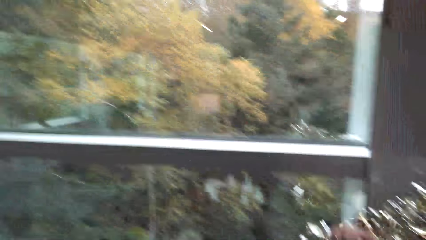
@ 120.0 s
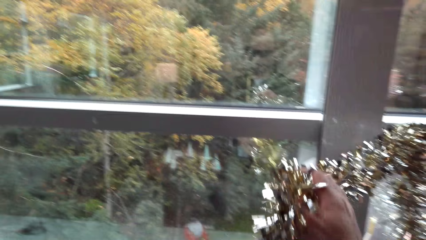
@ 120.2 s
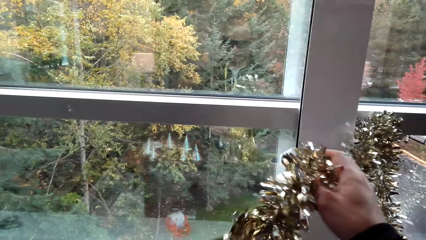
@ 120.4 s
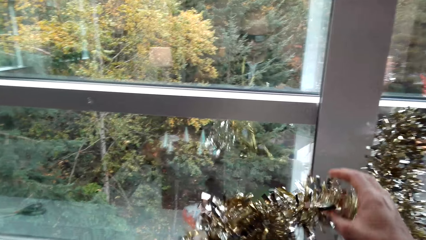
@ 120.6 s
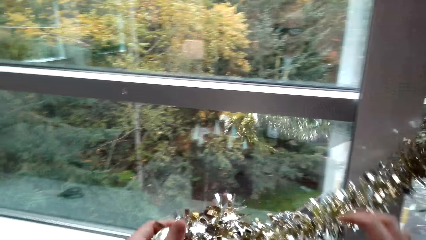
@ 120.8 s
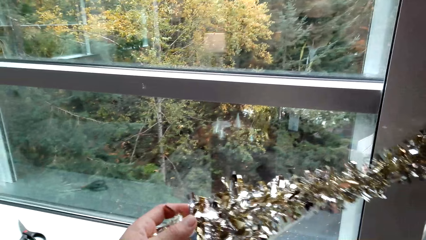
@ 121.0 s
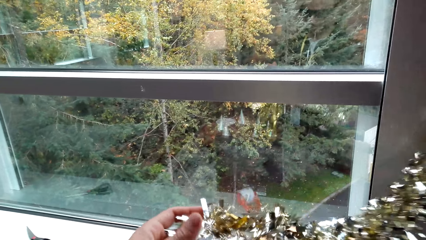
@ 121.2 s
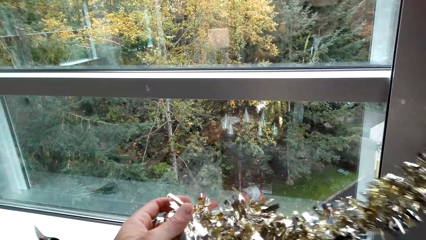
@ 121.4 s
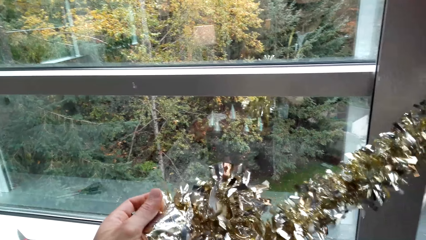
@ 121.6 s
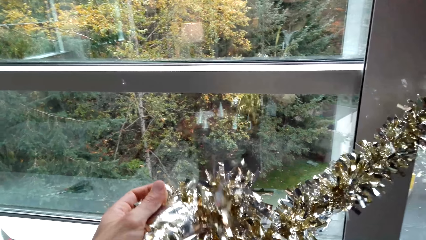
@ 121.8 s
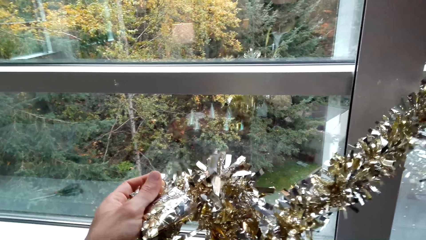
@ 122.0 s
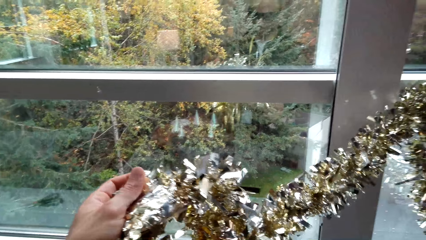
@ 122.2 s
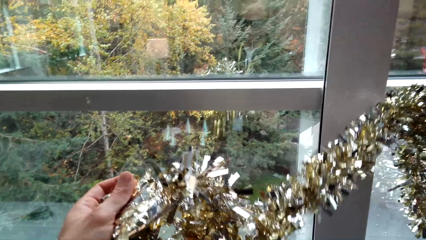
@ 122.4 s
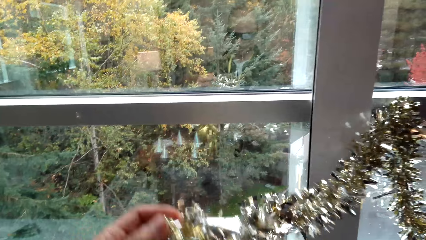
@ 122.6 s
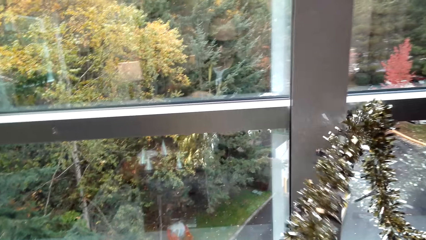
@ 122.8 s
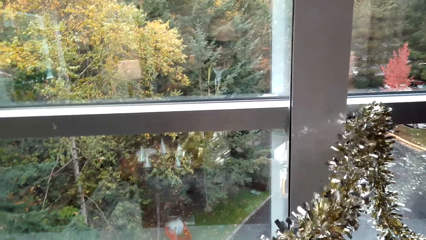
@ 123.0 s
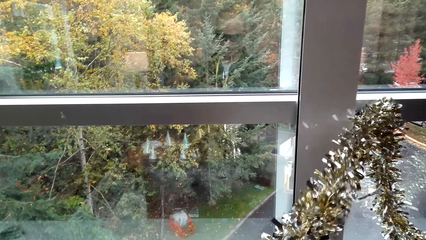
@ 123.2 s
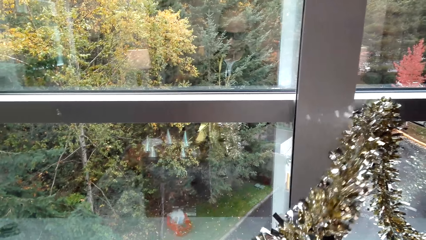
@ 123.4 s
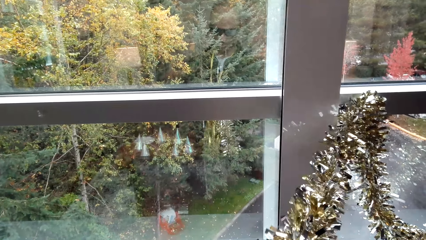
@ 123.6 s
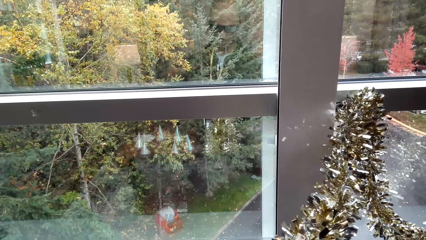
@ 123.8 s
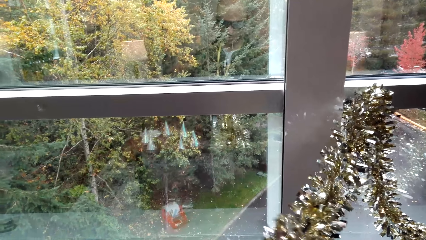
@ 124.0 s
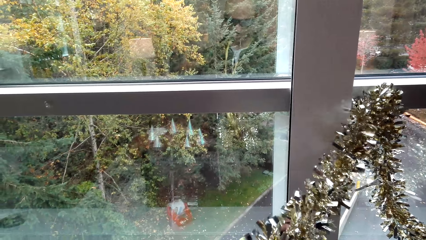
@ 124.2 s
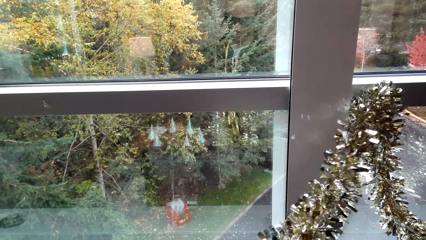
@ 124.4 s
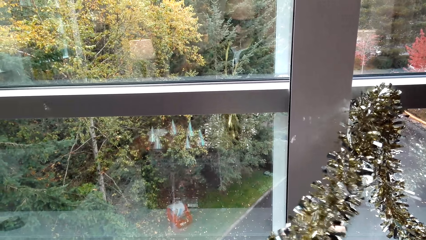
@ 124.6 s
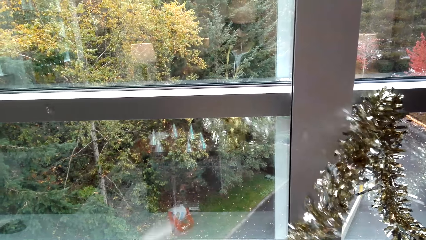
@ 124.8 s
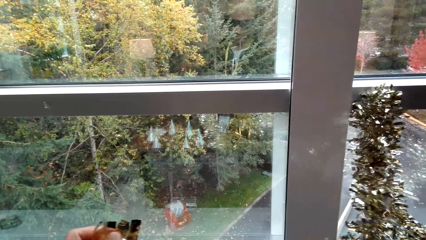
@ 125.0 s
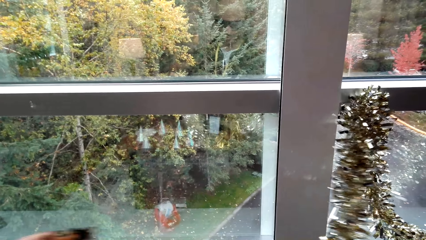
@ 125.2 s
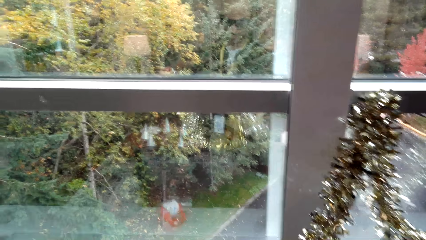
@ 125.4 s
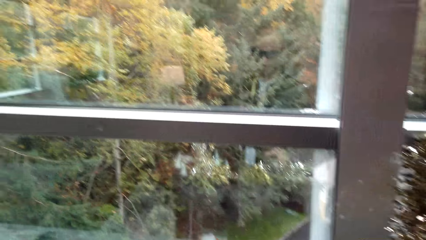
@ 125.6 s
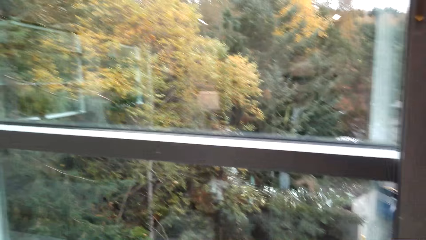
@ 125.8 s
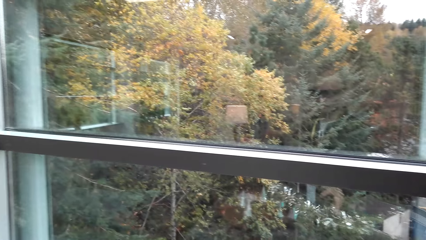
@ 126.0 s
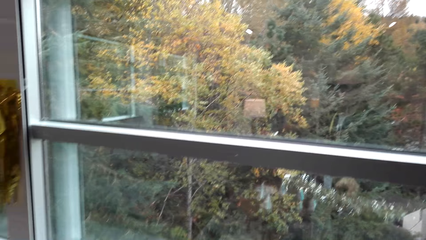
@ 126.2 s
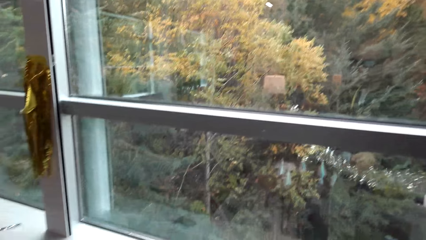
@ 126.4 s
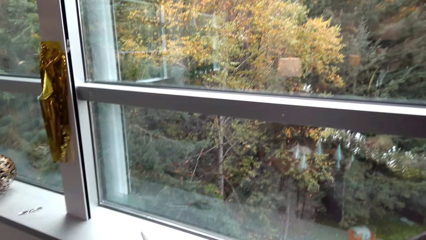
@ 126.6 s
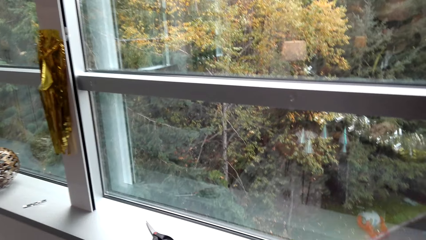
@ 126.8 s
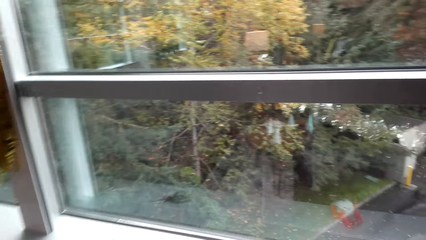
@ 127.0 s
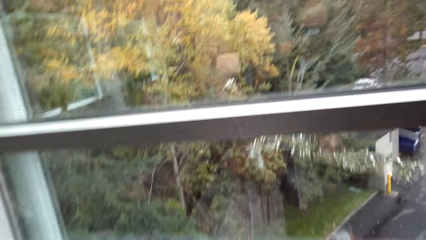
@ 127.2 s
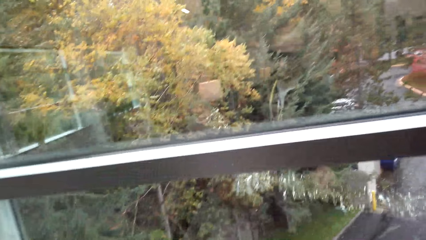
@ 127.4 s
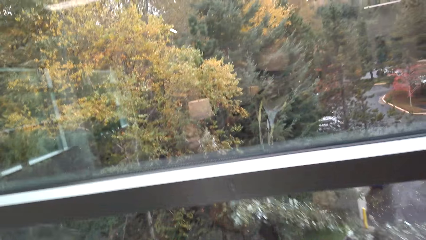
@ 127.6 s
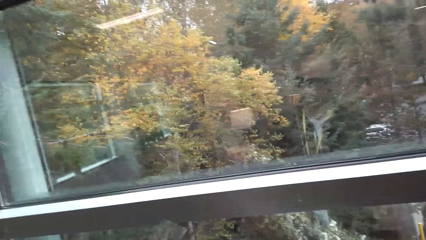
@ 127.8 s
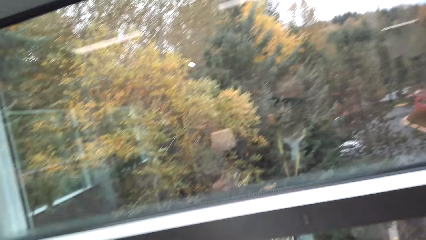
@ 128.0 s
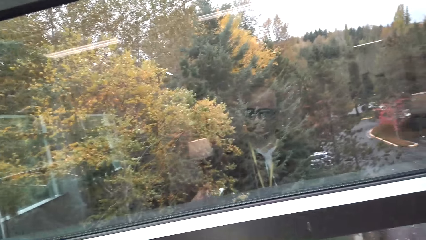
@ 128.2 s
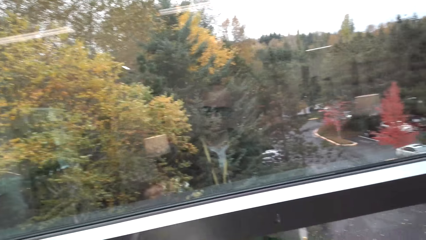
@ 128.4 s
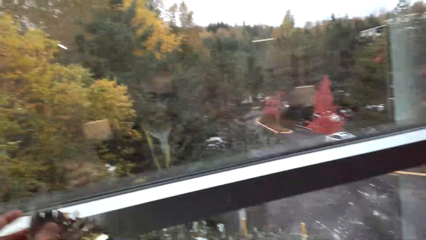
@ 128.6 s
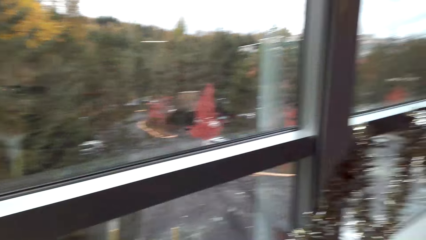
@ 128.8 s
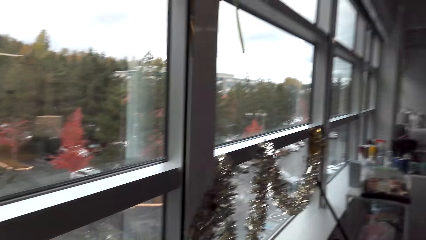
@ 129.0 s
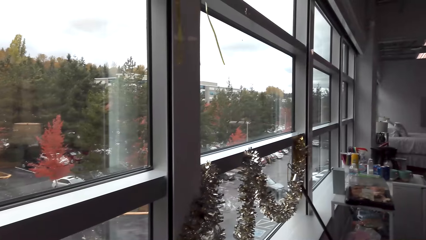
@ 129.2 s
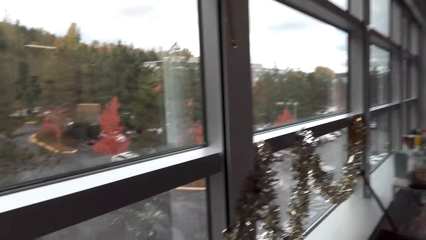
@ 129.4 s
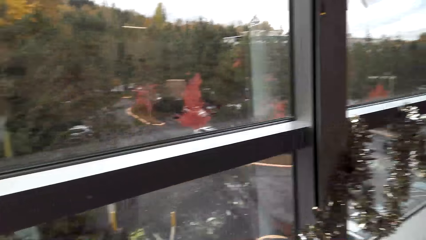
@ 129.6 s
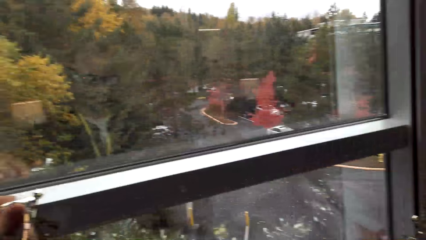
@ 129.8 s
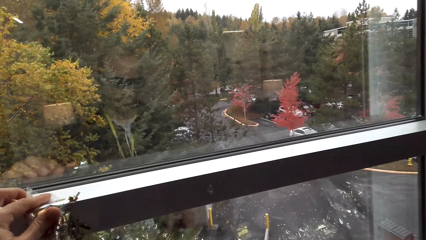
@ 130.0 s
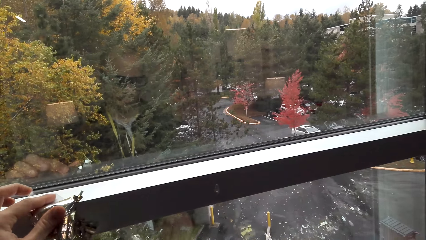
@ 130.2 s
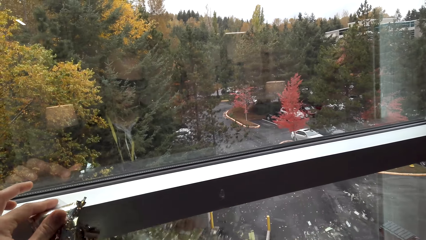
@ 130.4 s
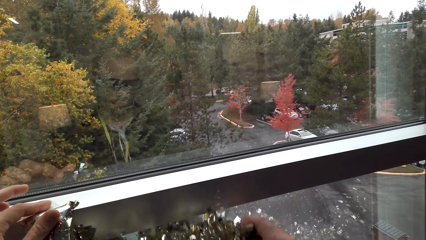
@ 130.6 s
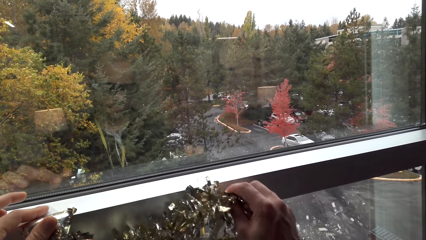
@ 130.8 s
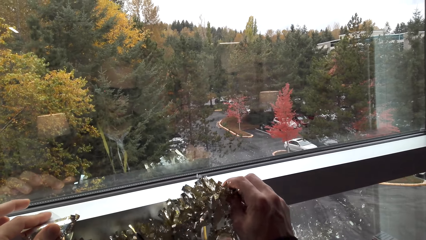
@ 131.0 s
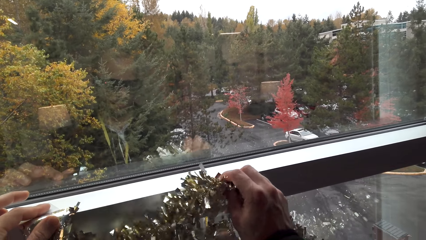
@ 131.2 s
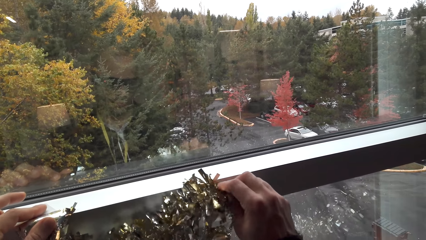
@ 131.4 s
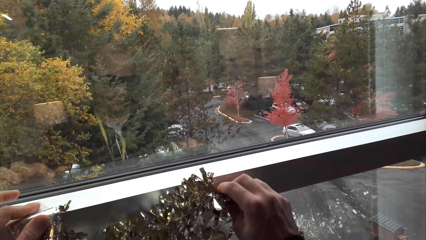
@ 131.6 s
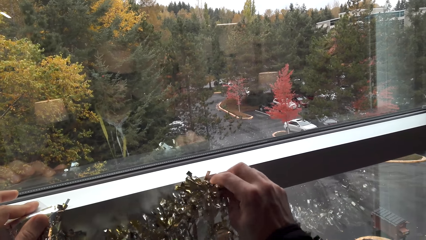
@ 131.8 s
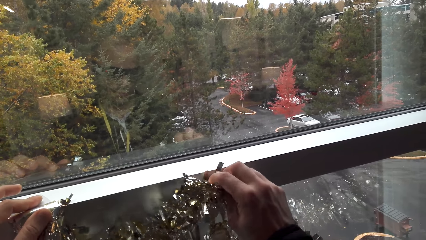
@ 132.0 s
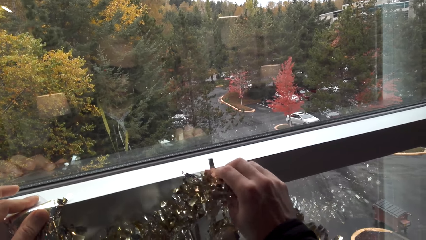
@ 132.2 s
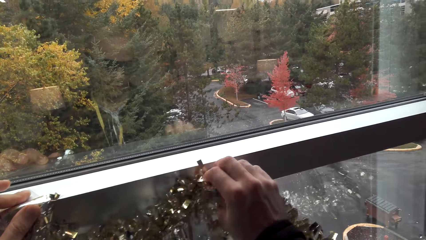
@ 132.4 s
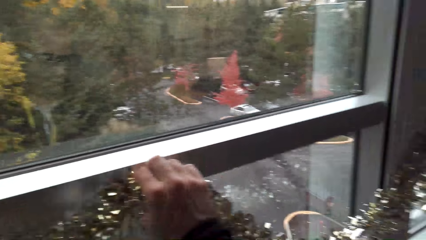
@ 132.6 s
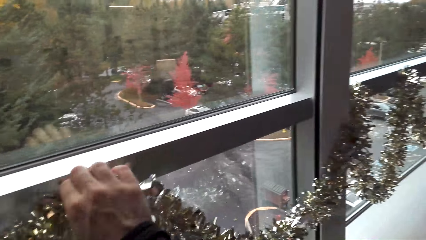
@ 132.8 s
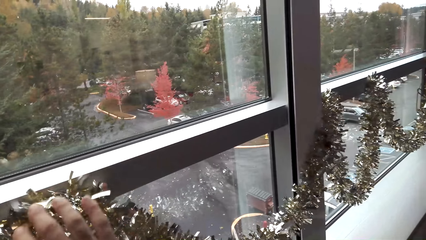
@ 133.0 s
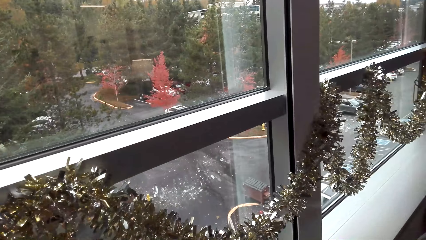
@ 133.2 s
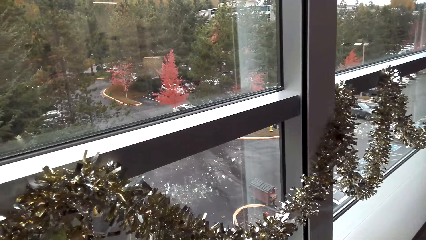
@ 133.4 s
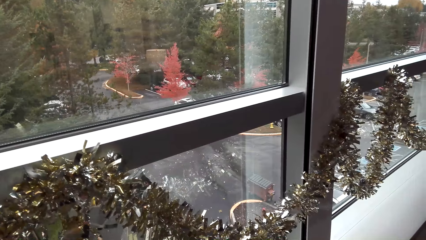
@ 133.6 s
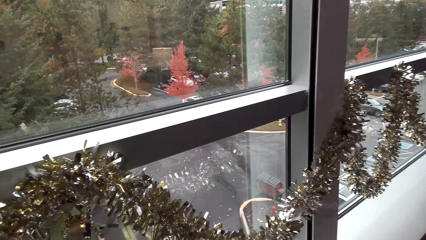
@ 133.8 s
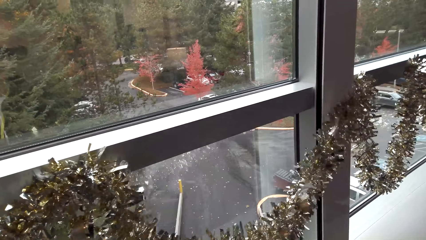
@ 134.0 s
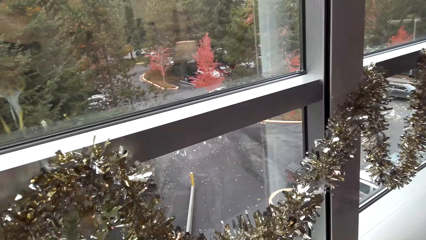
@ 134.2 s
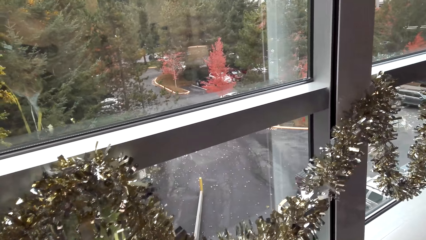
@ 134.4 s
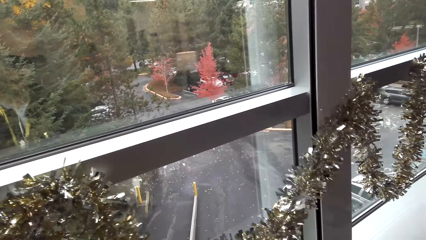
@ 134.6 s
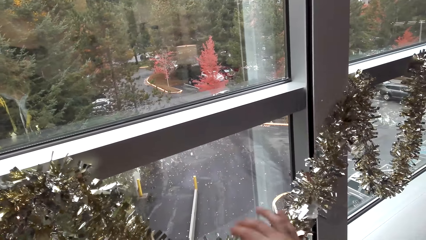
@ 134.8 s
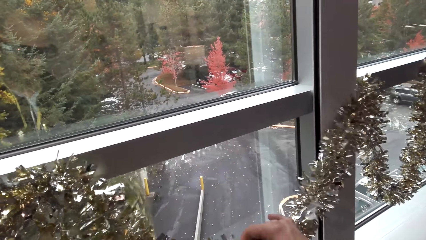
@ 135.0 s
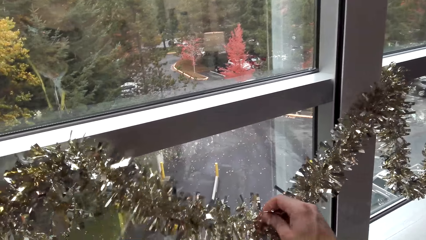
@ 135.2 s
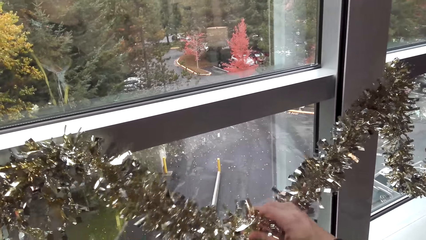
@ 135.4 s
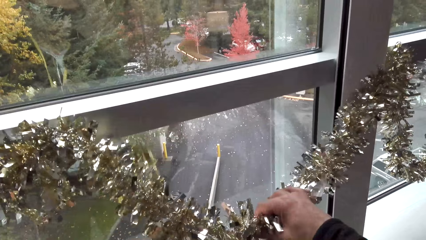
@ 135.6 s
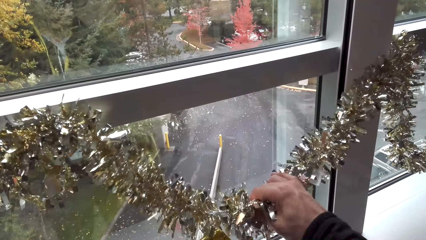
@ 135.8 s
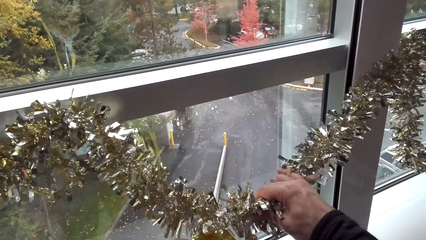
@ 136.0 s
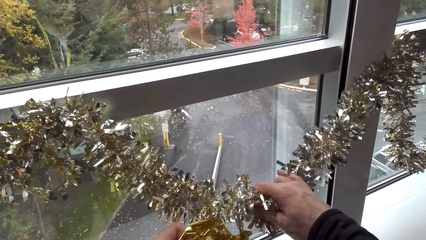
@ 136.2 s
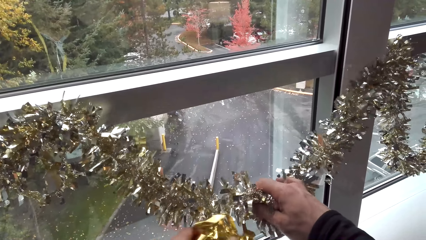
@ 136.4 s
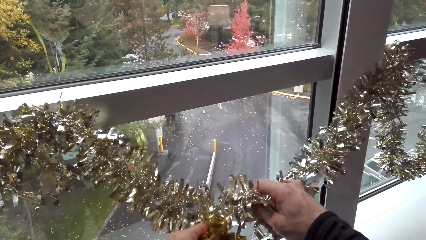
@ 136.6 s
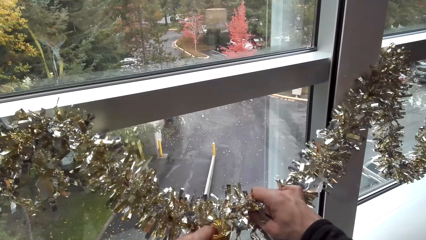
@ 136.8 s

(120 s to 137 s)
The camera wearer decorates the house with decorative ribbon. They look around. They decorate the house with the decorative ribbon.
